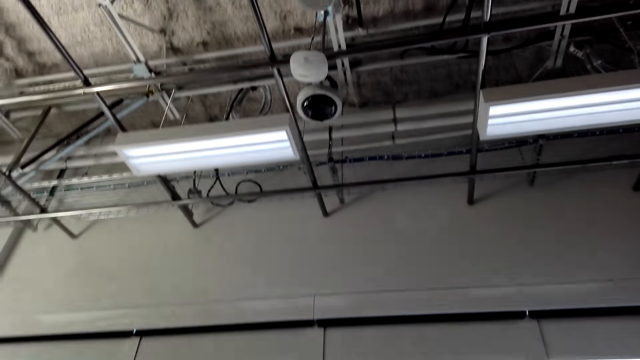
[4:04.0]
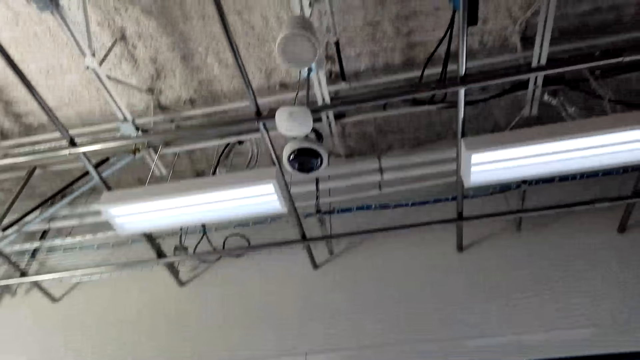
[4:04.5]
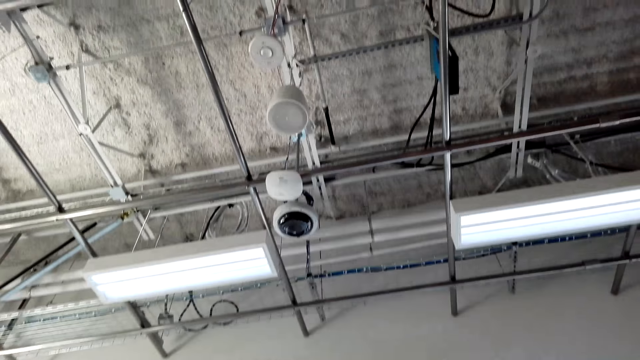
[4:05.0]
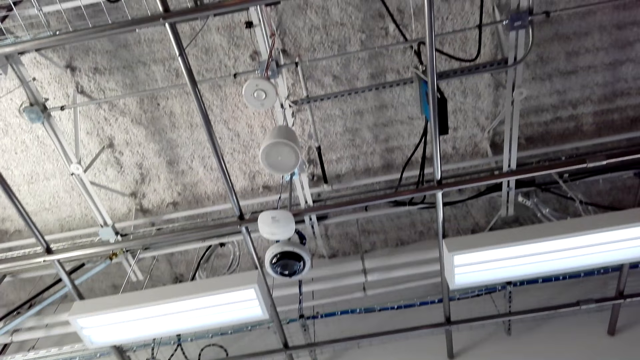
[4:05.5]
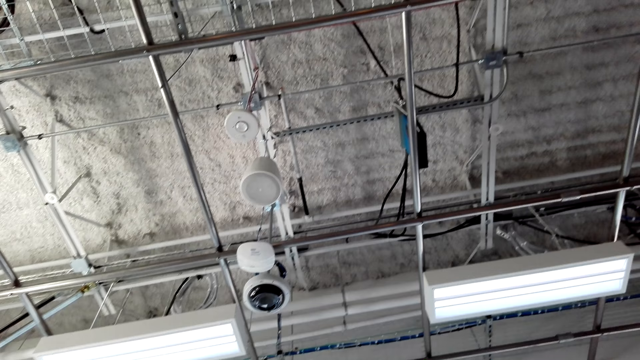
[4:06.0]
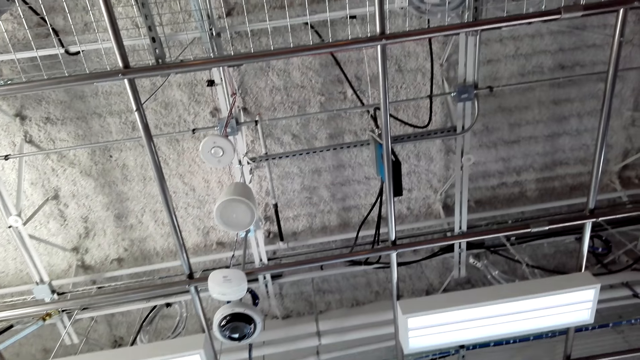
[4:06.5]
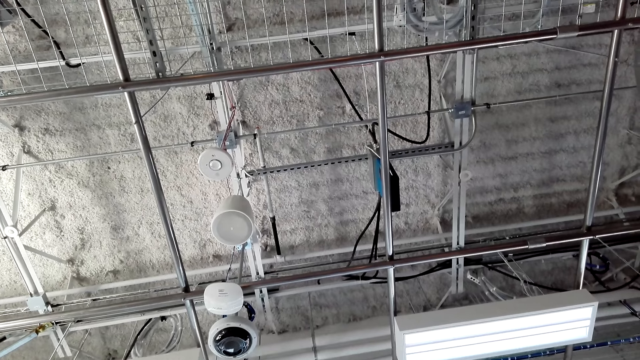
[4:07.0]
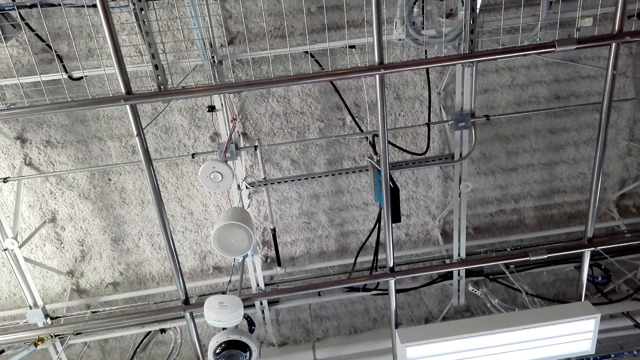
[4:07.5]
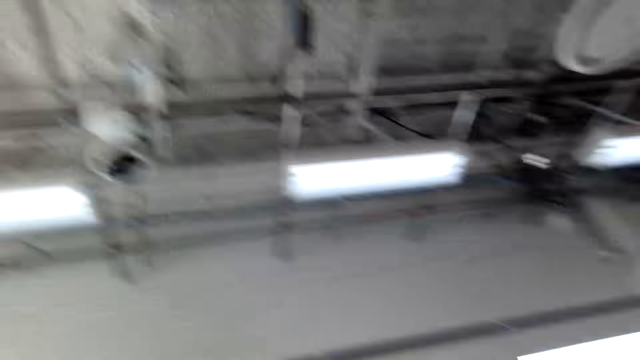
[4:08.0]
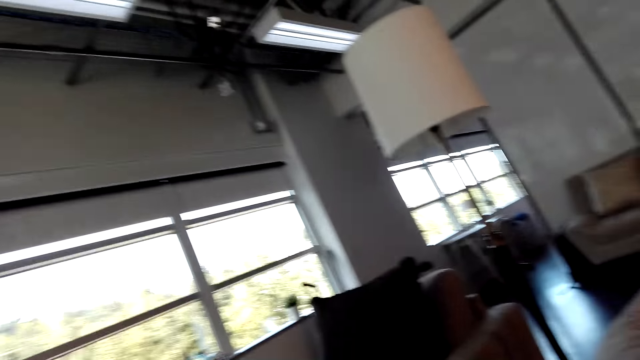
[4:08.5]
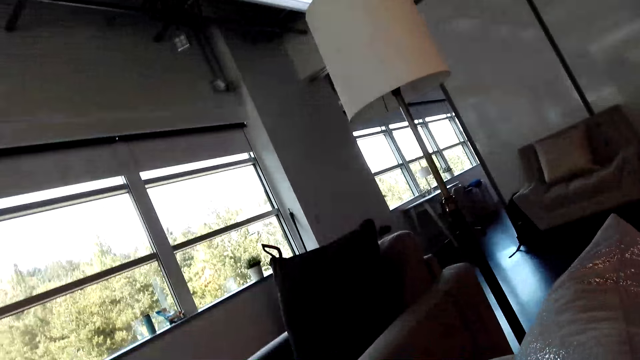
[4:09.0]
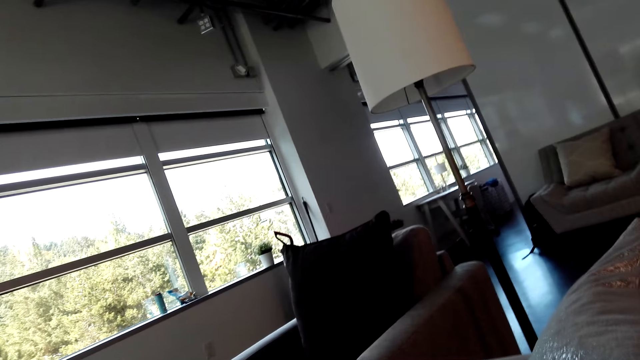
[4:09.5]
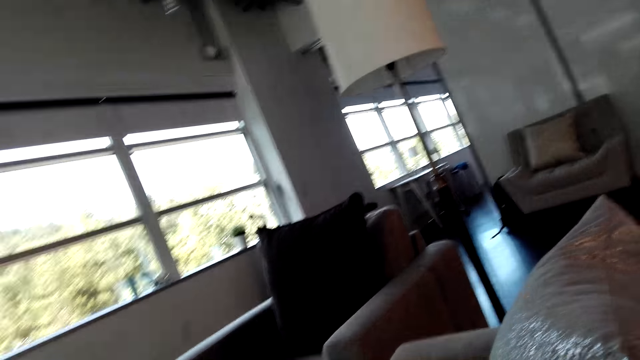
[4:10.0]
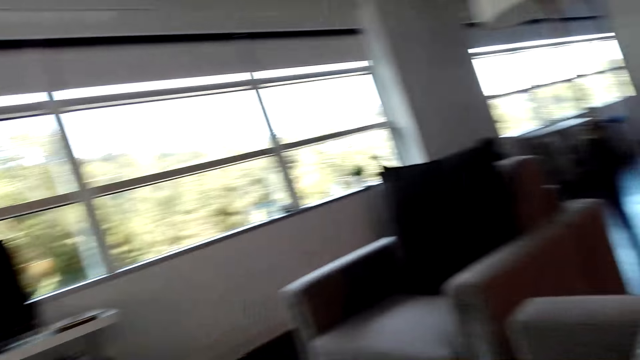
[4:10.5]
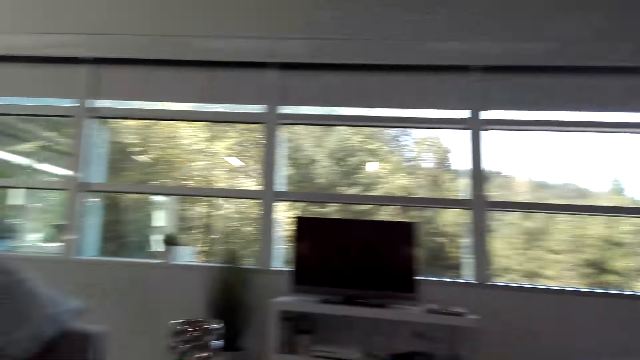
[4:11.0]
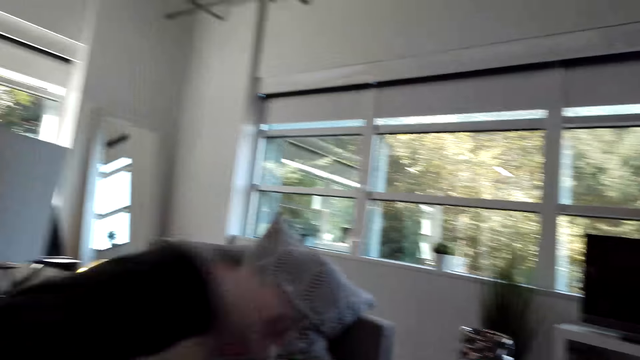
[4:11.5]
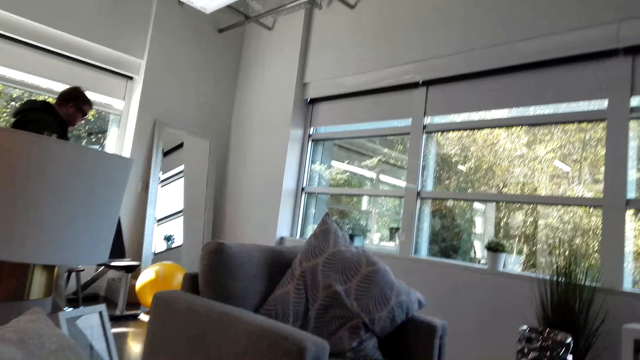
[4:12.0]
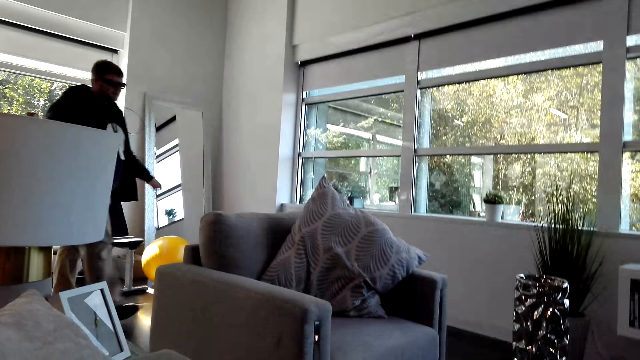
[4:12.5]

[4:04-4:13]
A man talks with the camera wearer. The camera wearer talks with the man. They look around.

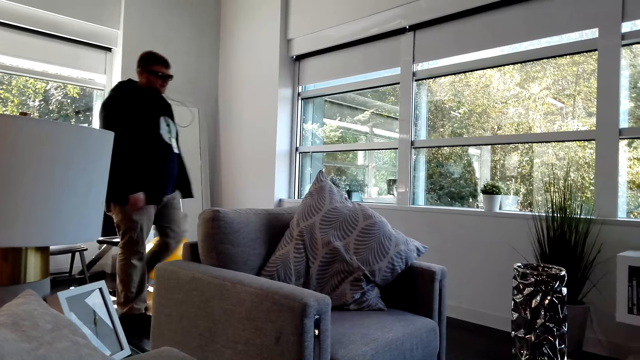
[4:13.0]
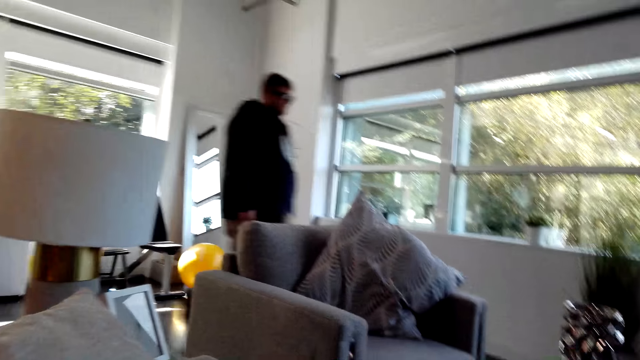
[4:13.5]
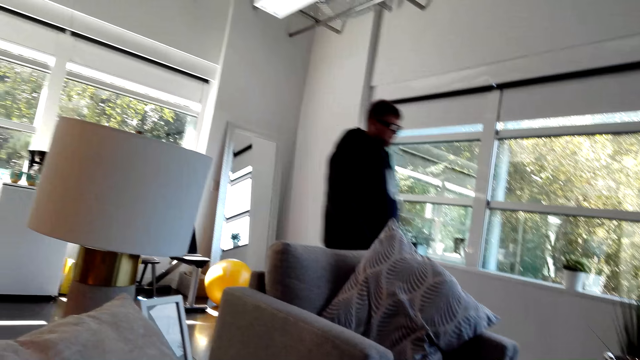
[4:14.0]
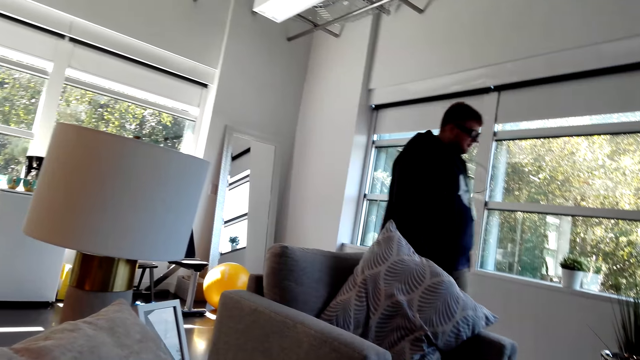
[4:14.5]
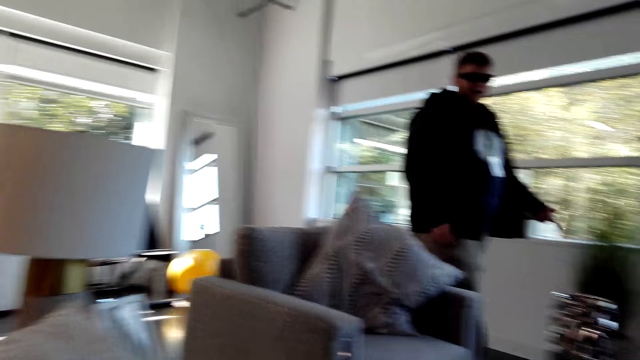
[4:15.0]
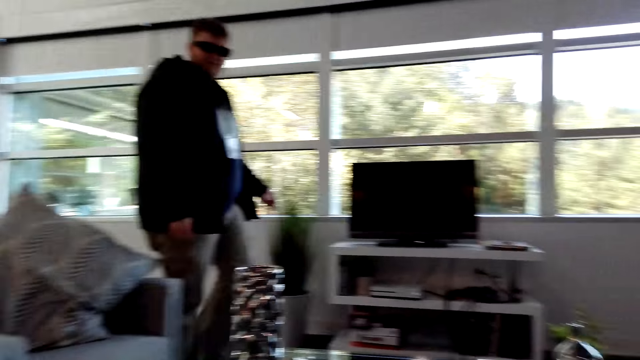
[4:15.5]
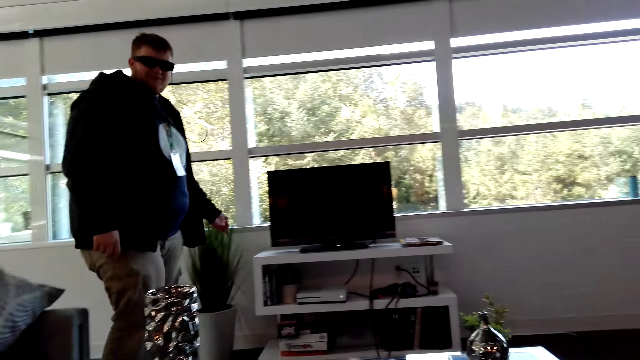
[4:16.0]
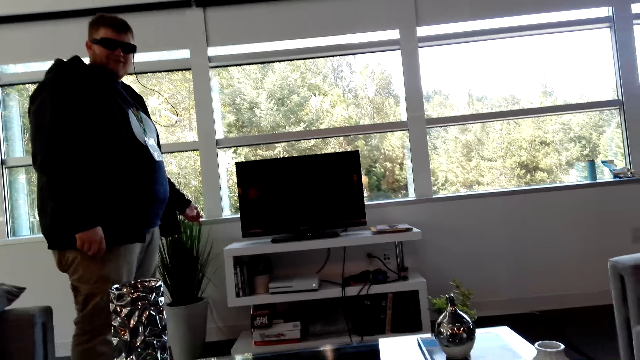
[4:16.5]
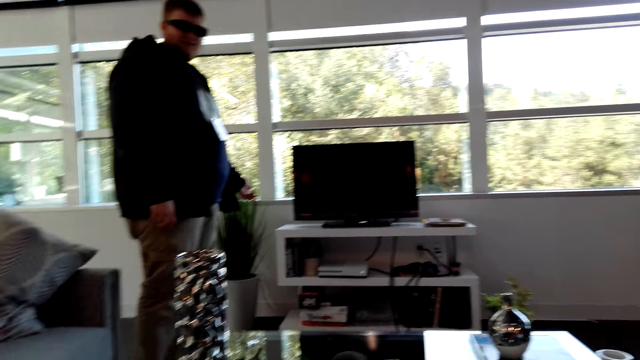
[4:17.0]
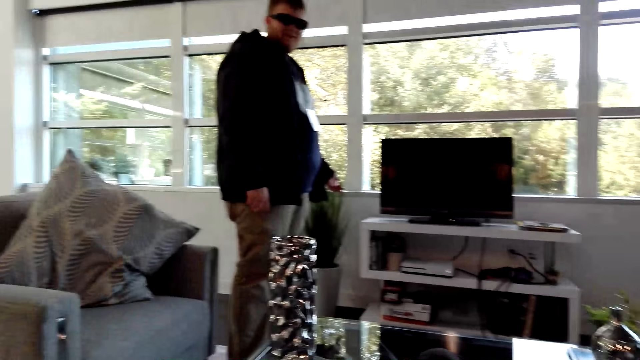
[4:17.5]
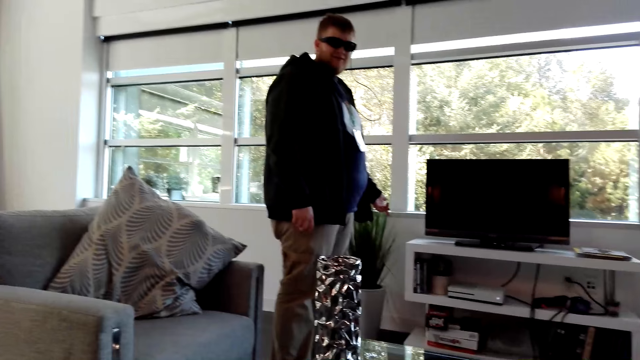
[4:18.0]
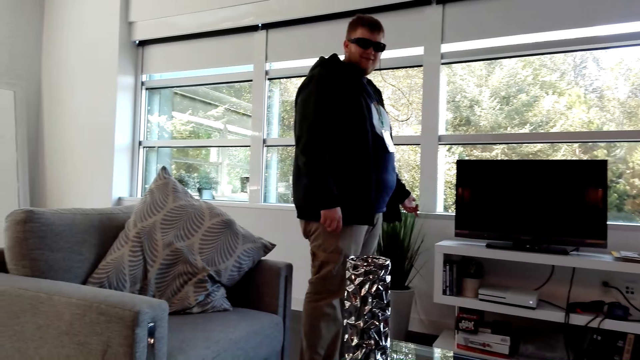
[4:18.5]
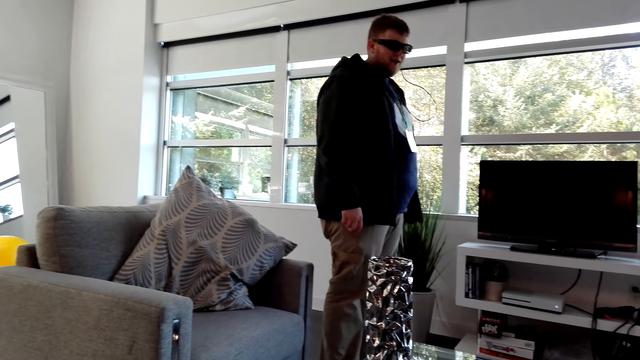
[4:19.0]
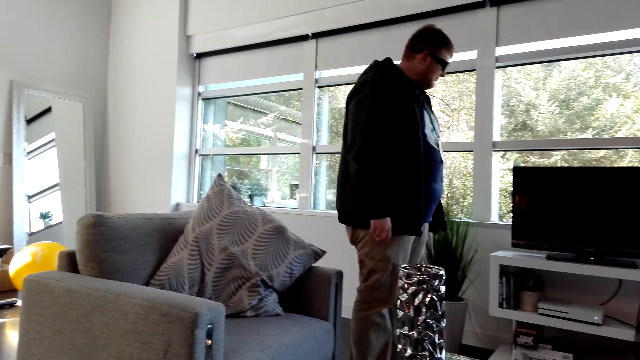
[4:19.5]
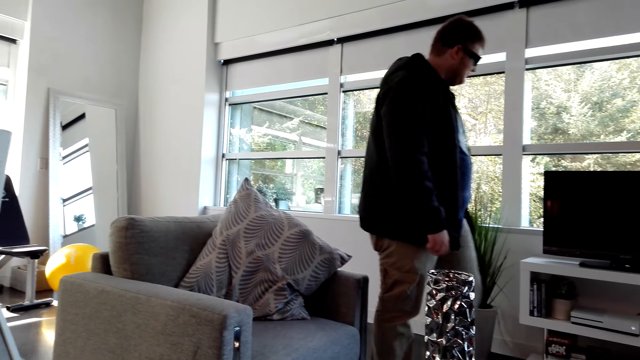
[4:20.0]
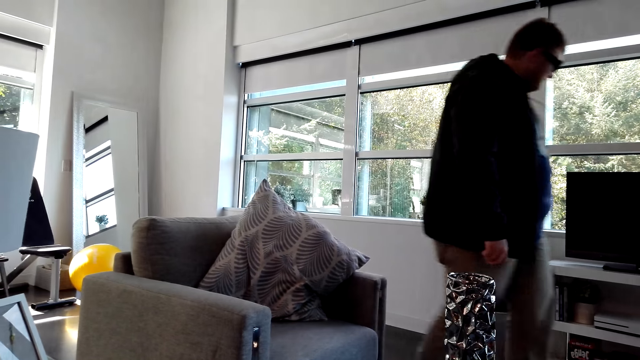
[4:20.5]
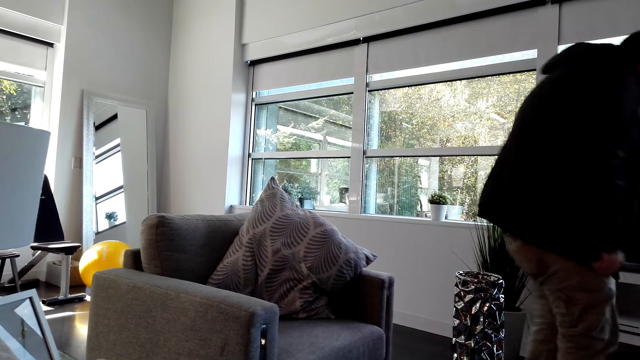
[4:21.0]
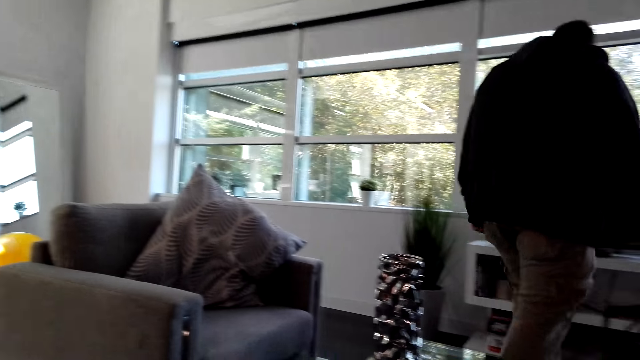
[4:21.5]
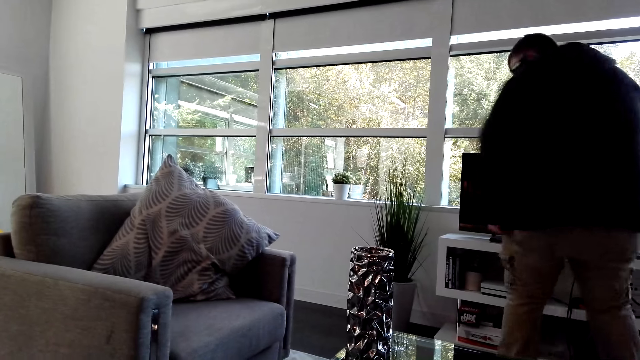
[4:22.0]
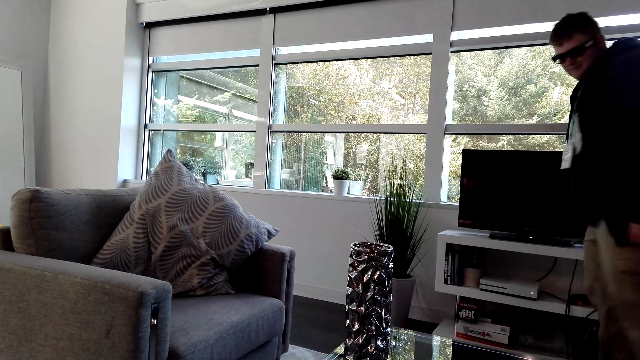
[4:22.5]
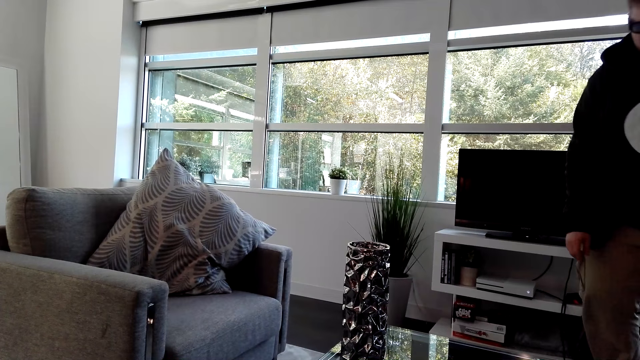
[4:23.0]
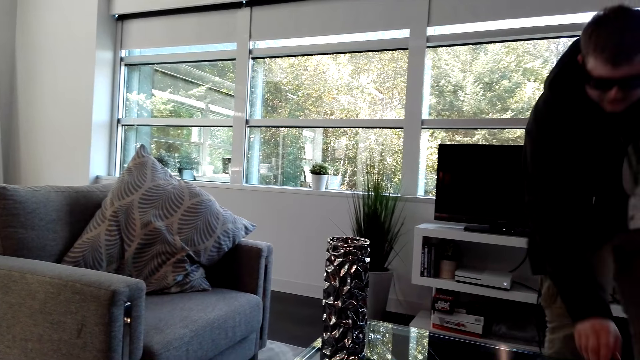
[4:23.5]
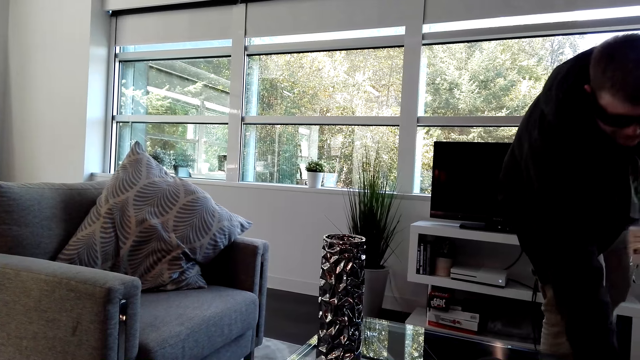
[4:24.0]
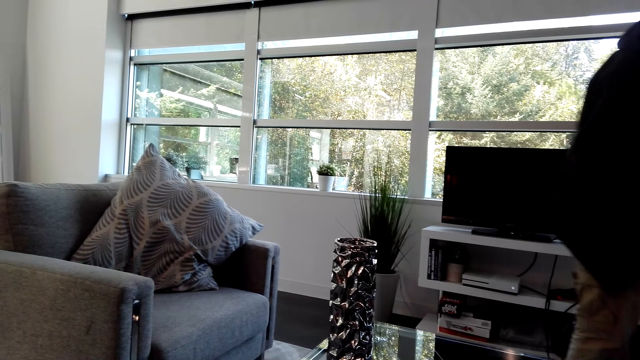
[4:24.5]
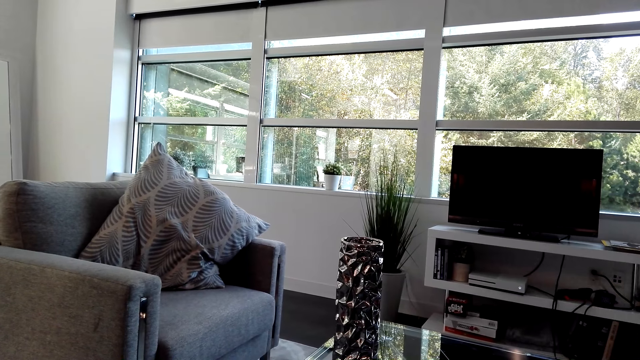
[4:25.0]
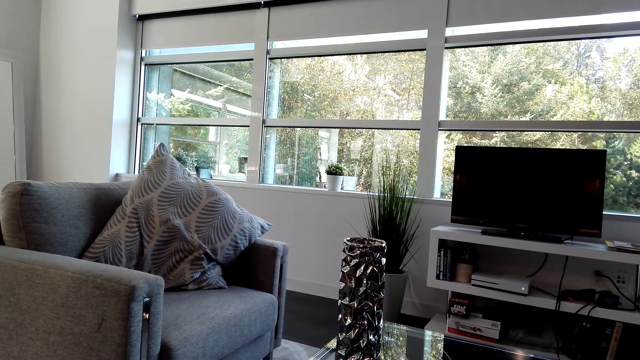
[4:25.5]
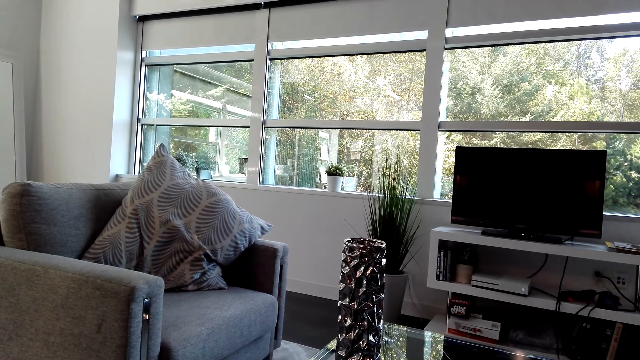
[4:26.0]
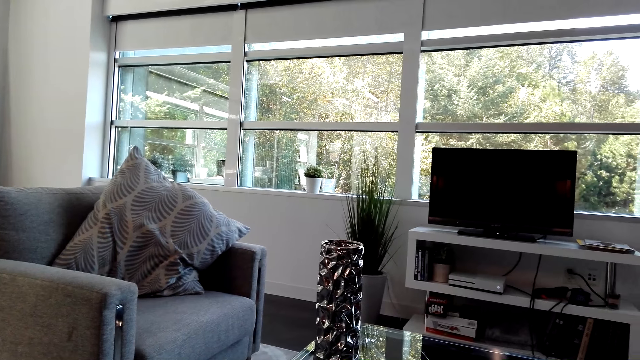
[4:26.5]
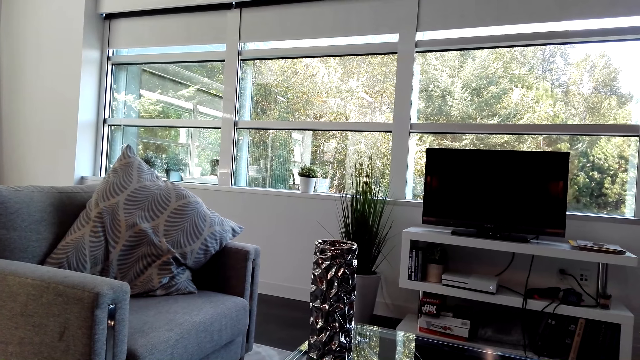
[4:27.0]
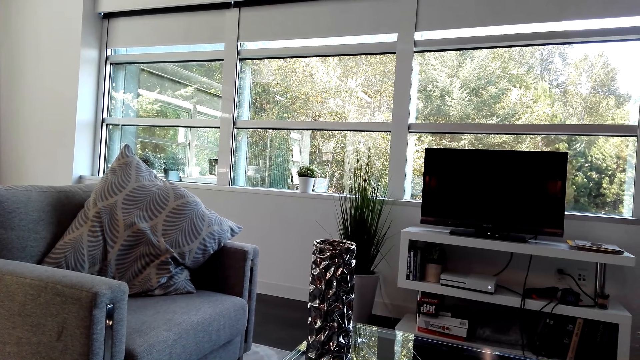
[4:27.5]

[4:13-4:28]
A man walks in the house to the living room. The man talks with the camera wearer. The camera wearer talks with the man. The man turns around, bends, and talks with the camera wearer.
